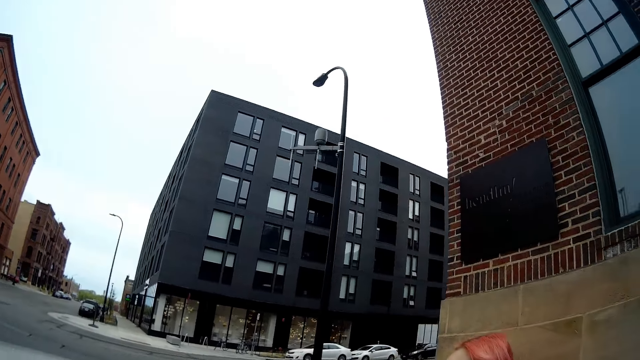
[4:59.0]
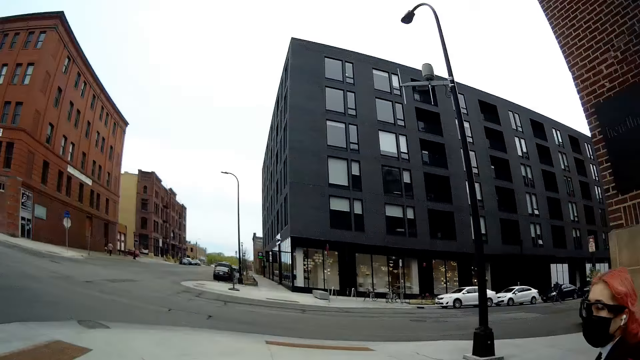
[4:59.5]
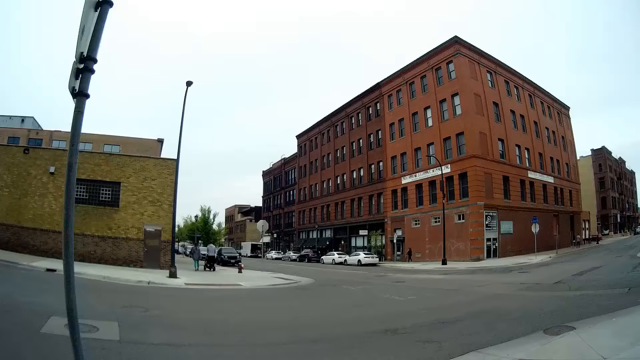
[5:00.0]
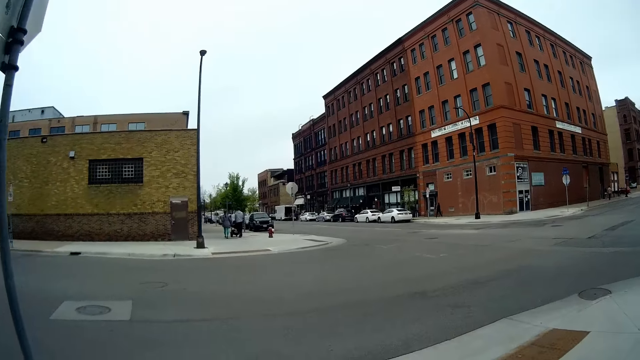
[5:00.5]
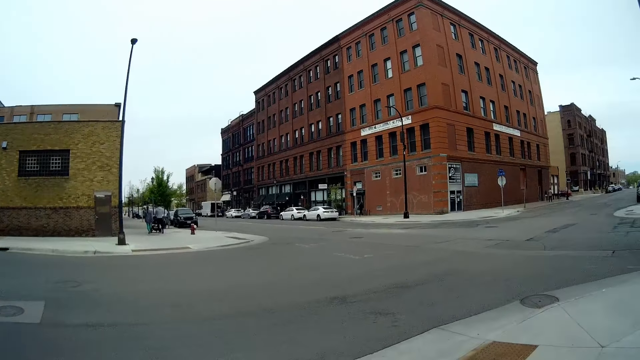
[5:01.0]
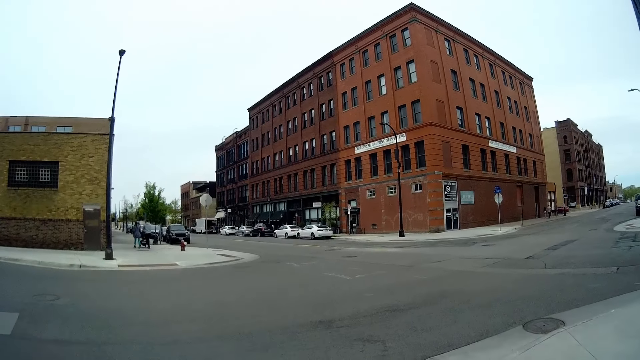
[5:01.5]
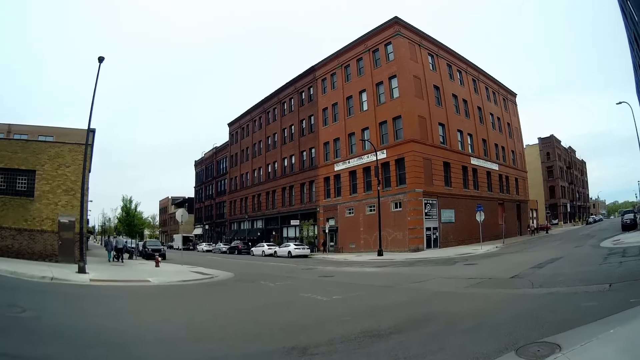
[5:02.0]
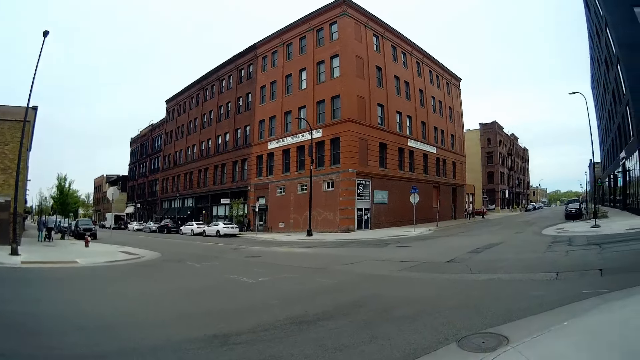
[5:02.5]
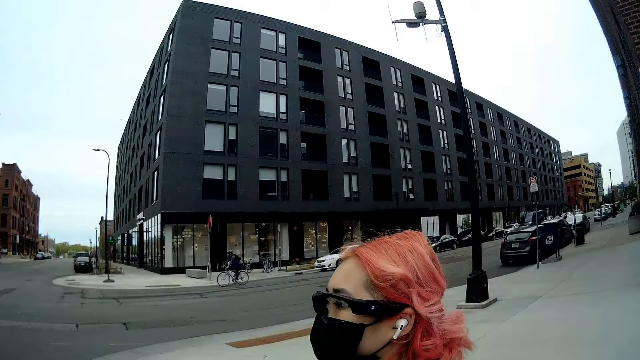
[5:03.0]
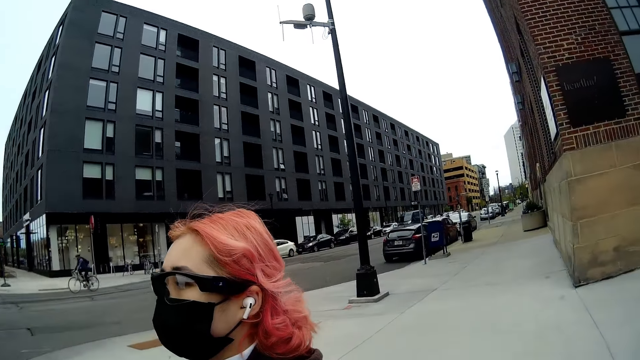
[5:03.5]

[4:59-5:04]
A man pushes a stroller. A woman appears.

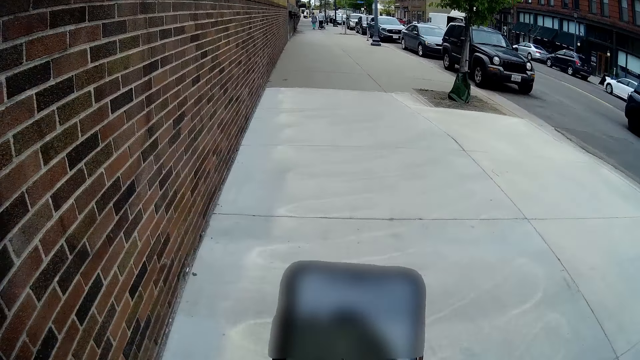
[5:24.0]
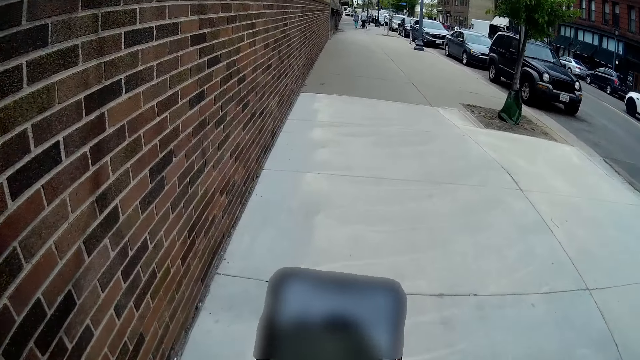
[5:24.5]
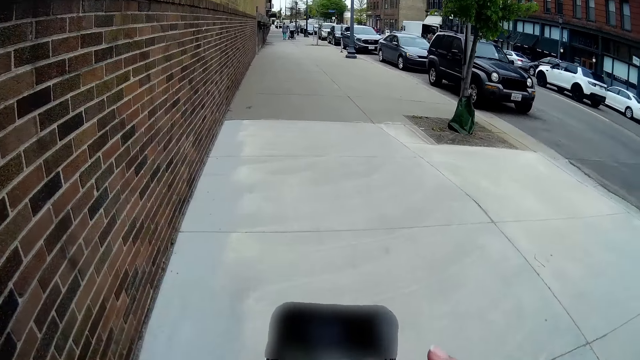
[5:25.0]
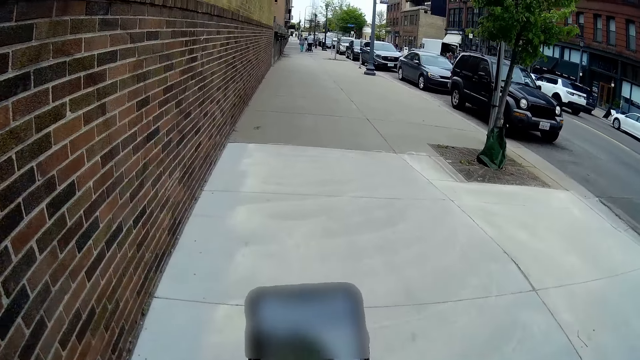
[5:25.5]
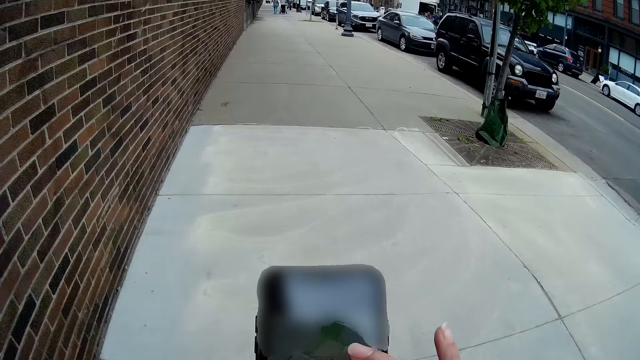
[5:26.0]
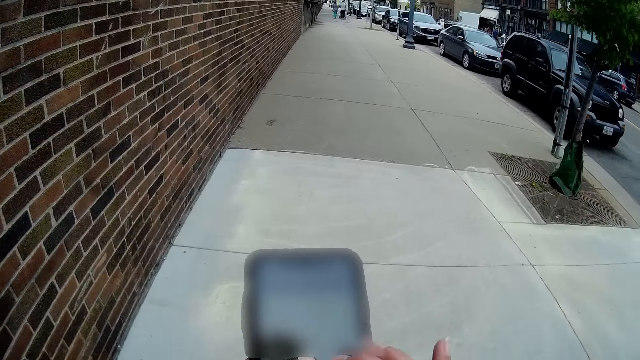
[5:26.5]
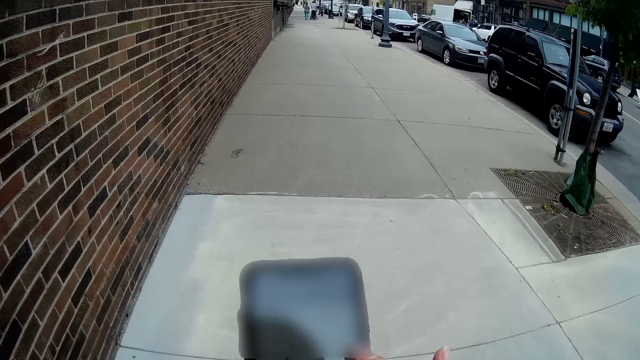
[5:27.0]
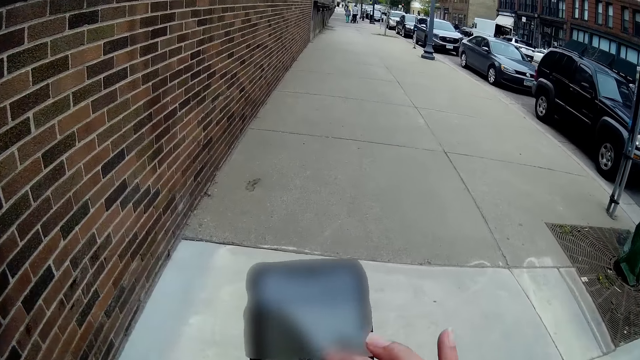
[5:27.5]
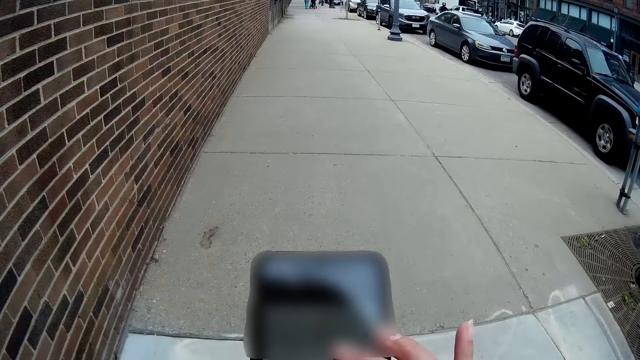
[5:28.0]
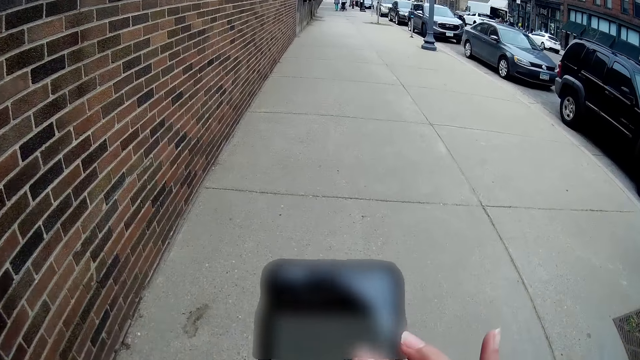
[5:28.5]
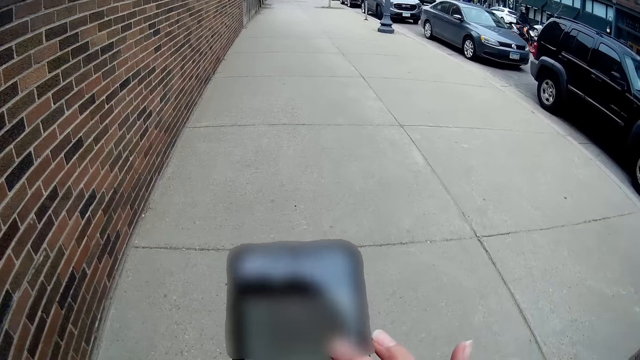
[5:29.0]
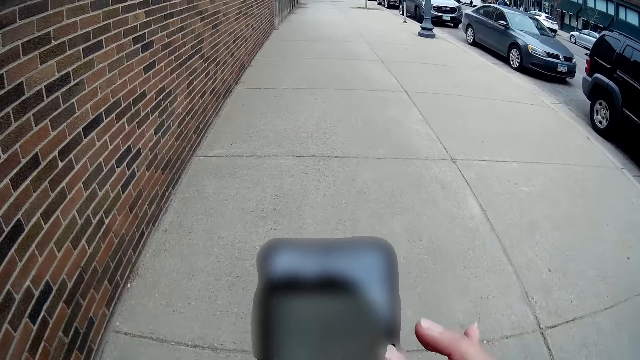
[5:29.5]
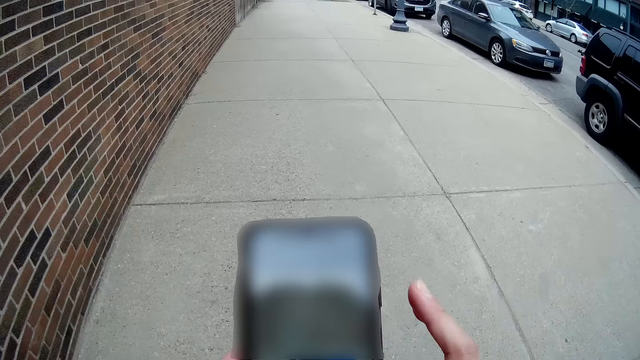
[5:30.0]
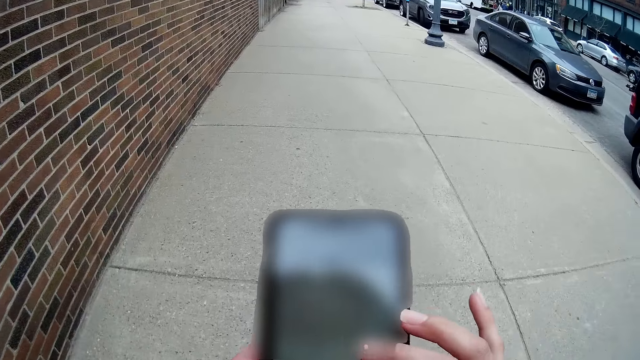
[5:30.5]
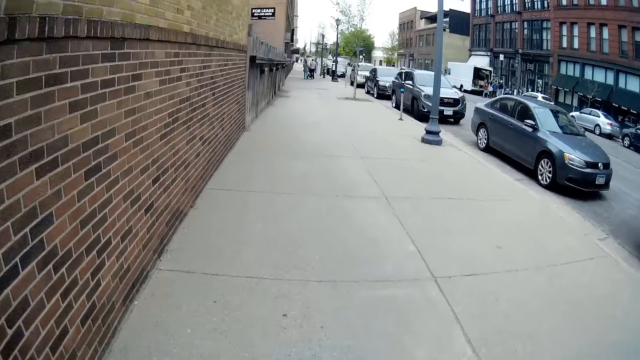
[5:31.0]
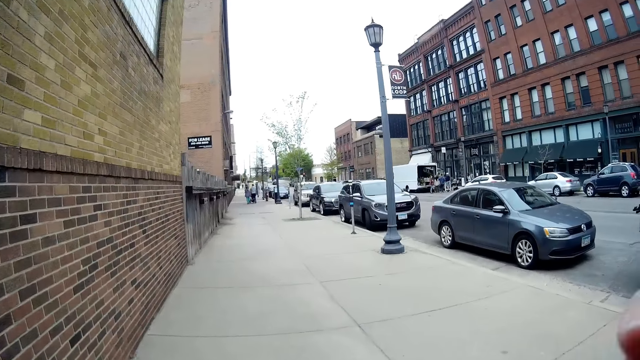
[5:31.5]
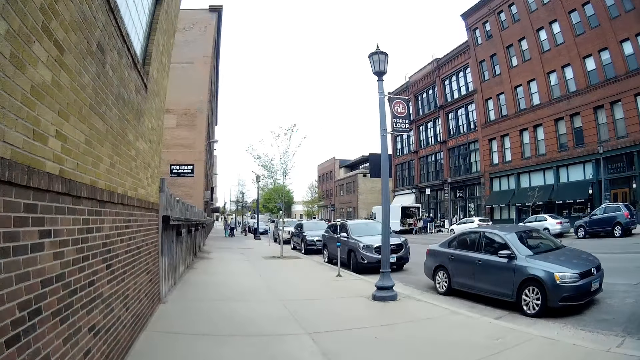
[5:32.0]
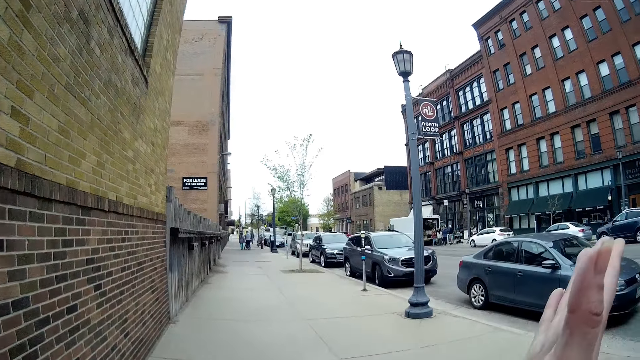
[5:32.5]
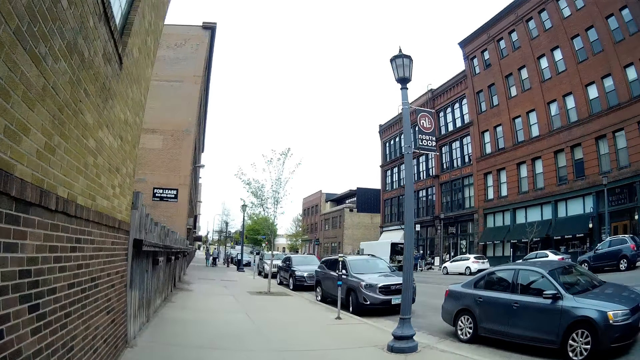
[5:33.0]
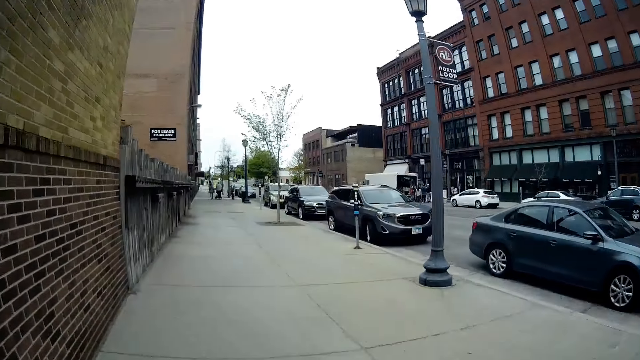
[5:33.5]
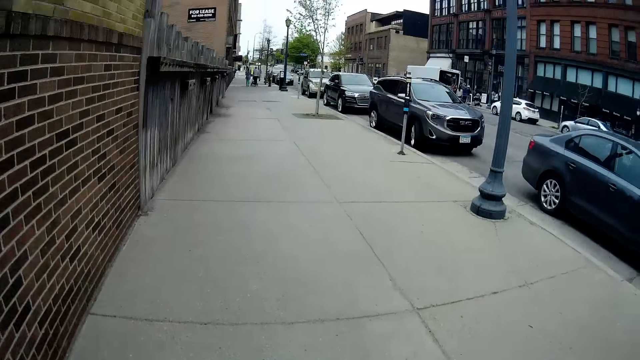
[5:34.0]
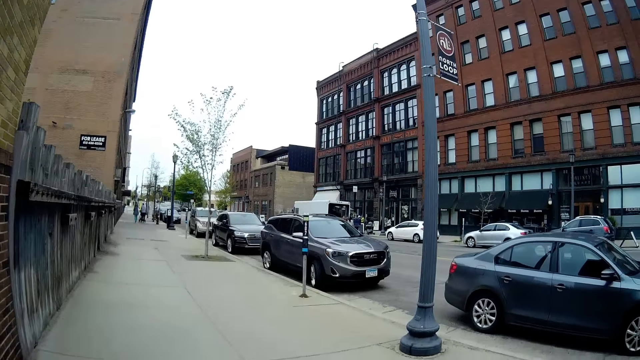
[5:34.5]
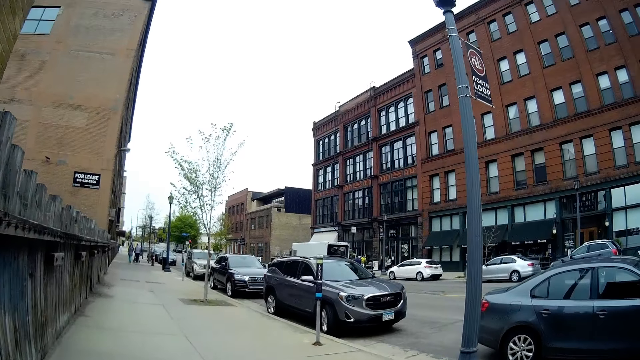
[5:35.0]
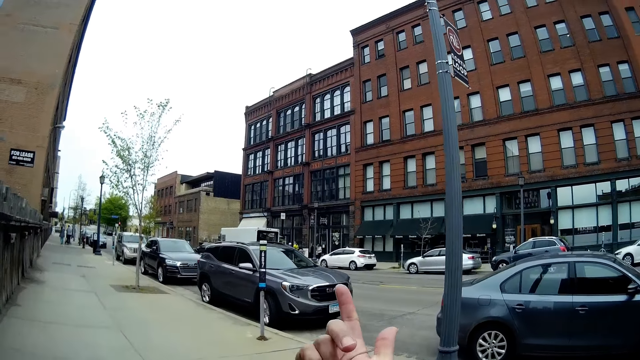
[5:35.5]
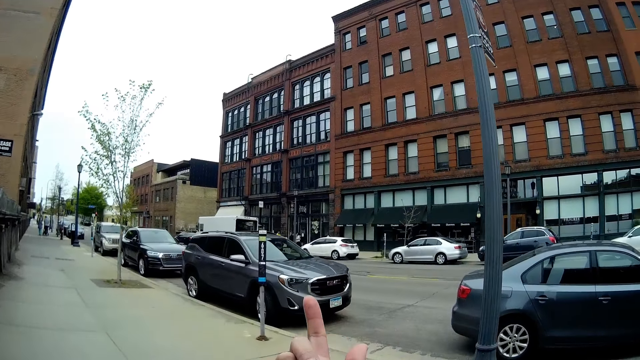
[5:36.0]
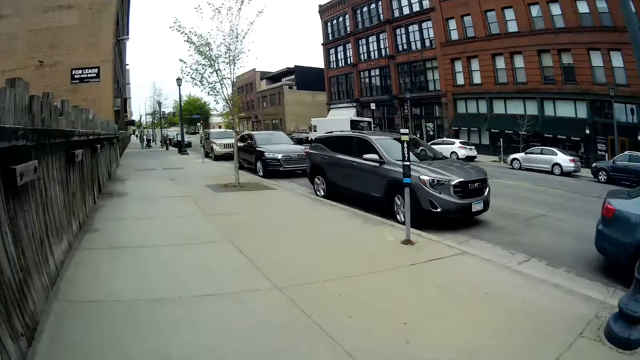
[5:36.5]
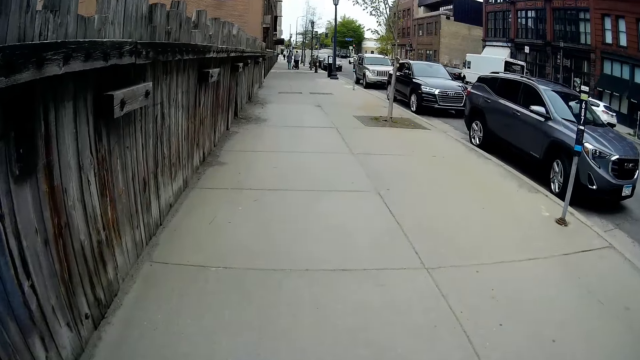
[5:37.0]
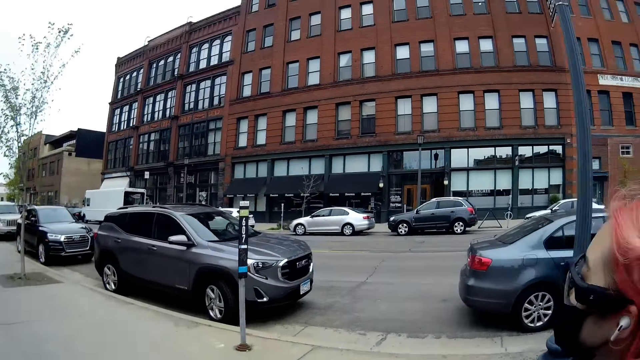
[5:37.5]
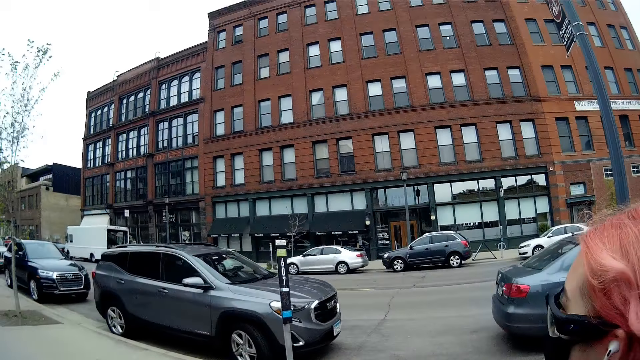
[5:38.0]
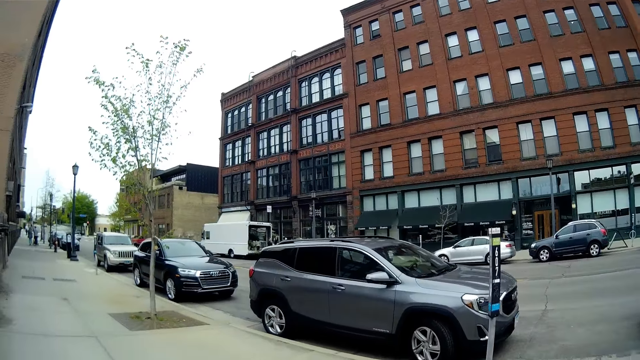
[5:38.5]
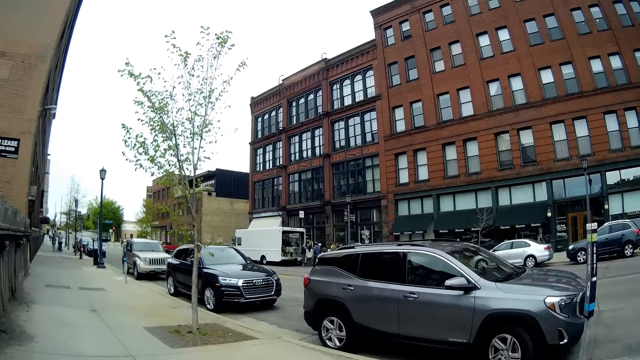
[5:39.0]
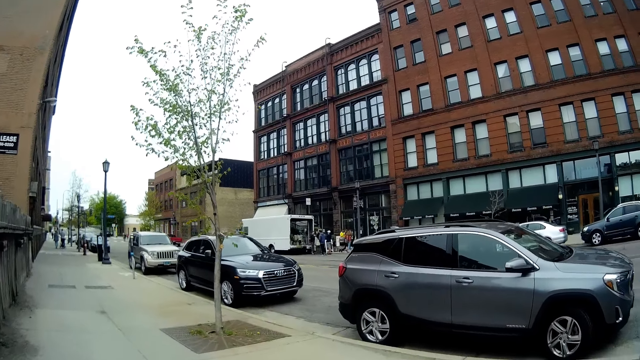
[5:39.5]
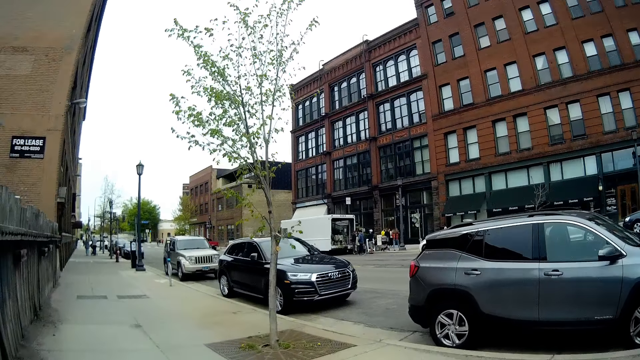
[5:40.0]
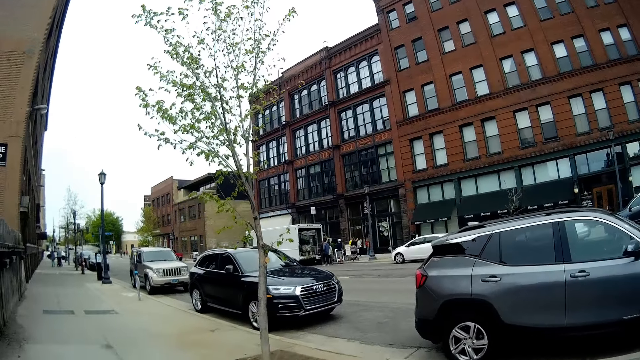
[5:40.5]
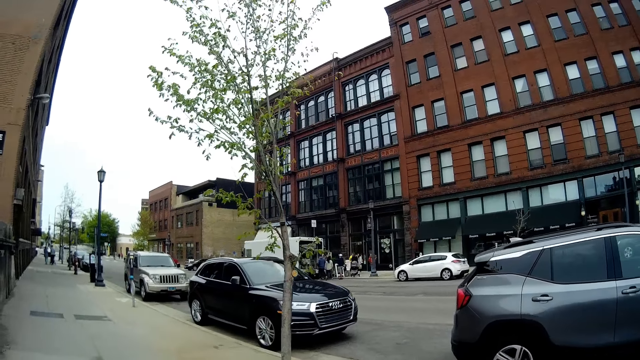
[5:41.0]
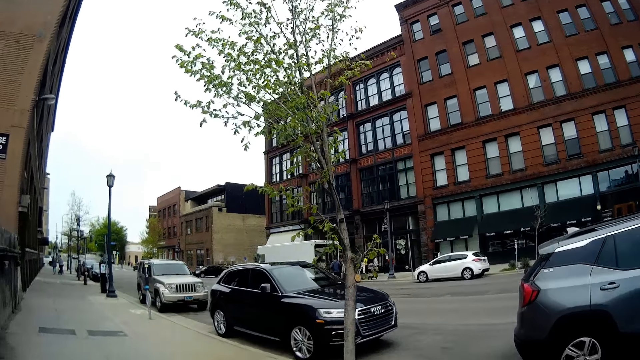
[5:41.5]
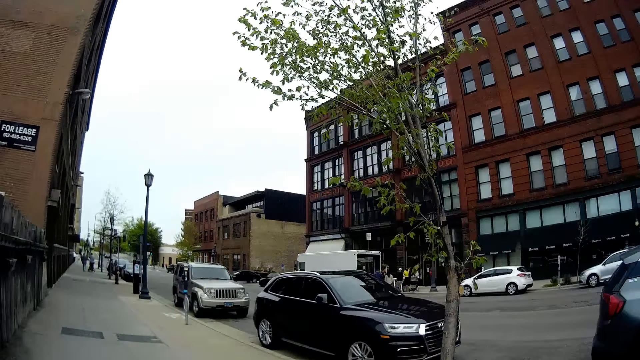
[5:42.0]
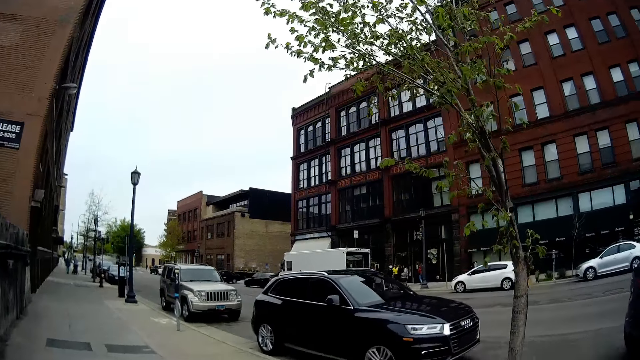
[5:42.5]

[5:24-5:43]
The camera wearer operates the phone with her right hand. She points with her right hand, lifts her hand and walks. She converses with the woman. She points with her right hand to a building. She lifts her hand. The woman appears. The camera wearer walks.
